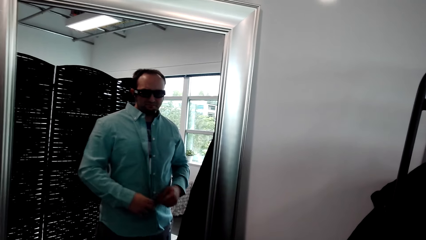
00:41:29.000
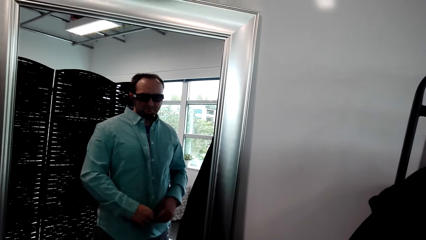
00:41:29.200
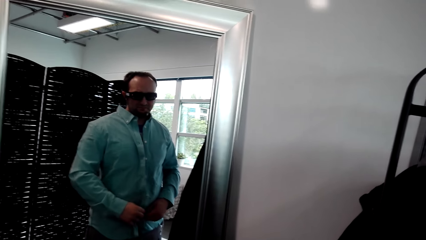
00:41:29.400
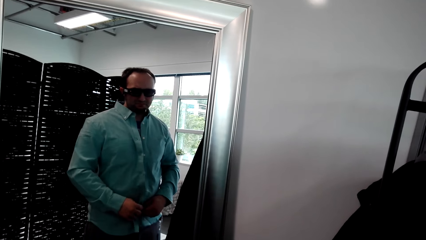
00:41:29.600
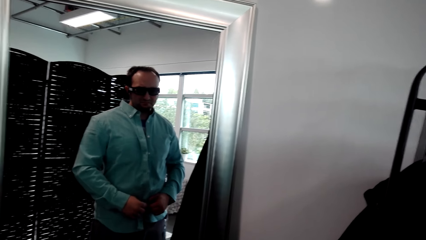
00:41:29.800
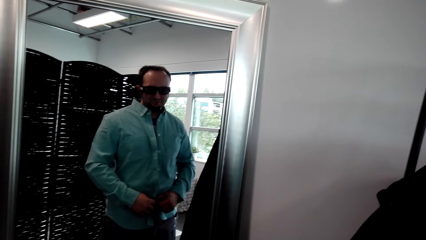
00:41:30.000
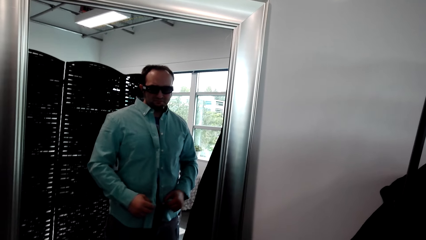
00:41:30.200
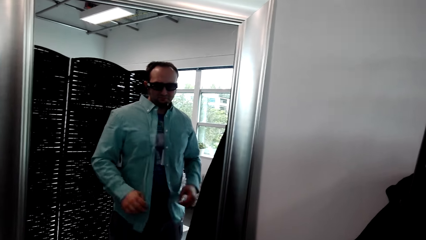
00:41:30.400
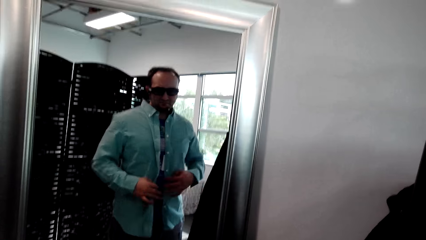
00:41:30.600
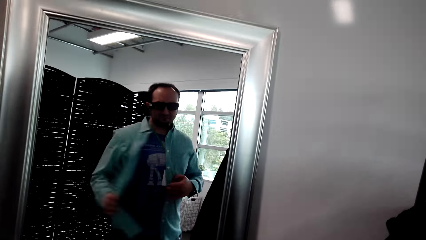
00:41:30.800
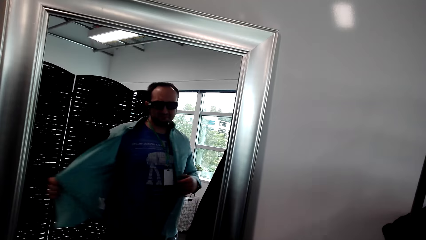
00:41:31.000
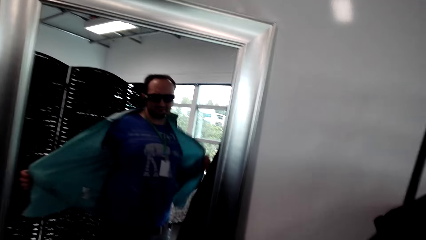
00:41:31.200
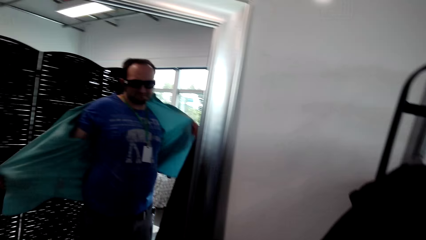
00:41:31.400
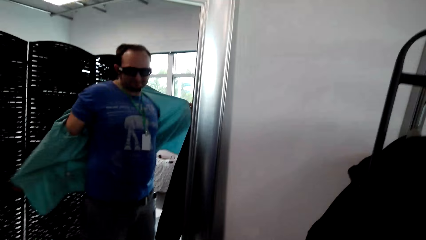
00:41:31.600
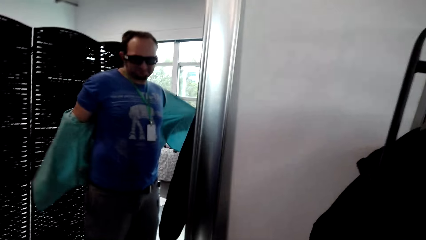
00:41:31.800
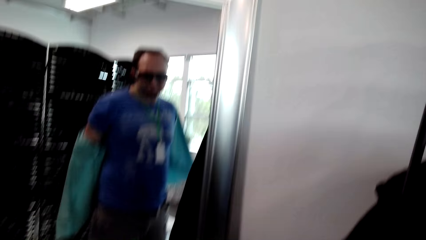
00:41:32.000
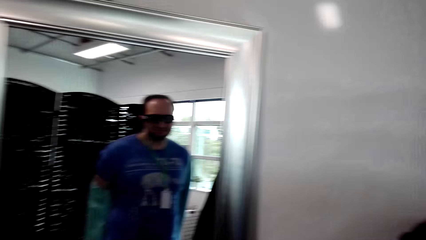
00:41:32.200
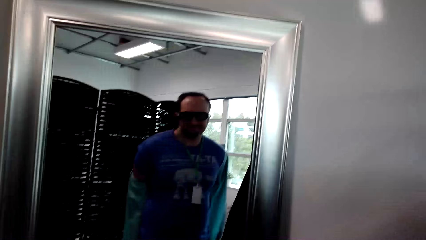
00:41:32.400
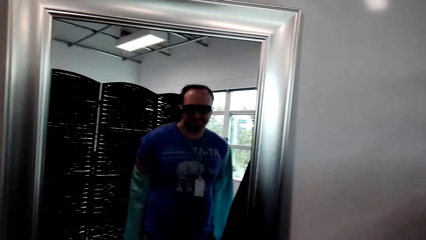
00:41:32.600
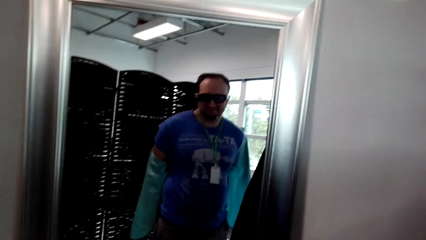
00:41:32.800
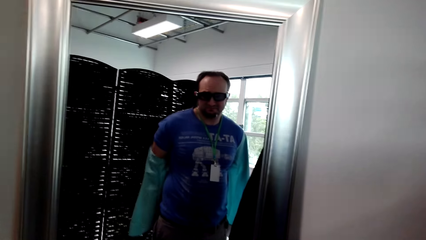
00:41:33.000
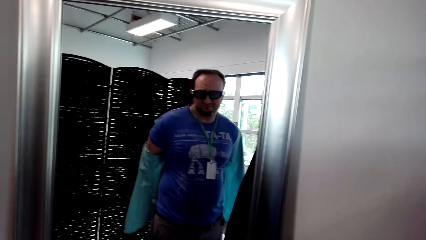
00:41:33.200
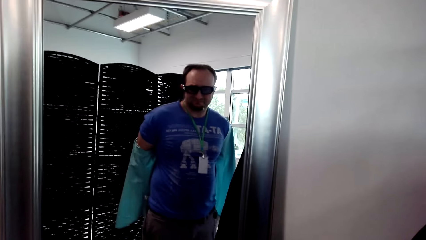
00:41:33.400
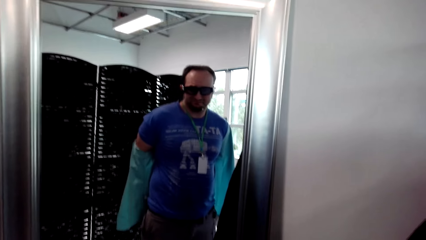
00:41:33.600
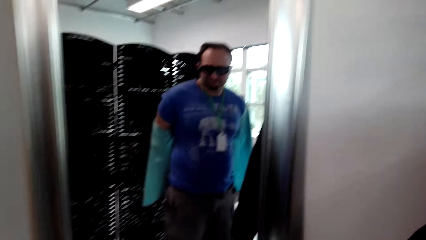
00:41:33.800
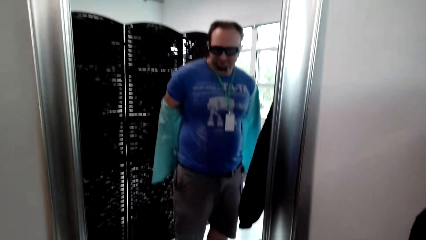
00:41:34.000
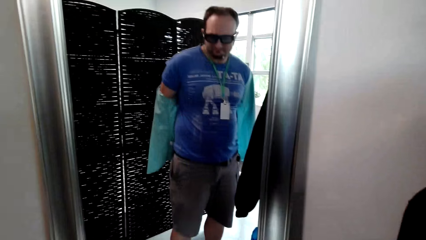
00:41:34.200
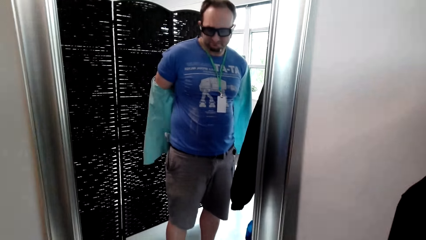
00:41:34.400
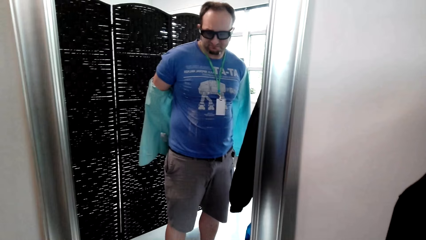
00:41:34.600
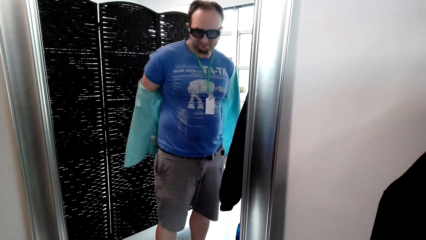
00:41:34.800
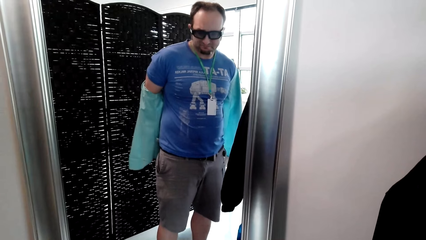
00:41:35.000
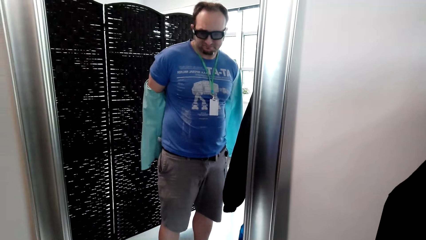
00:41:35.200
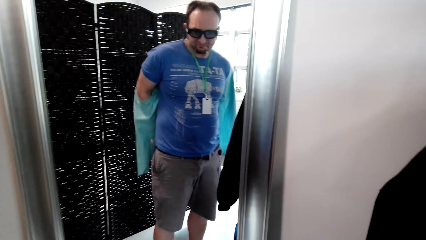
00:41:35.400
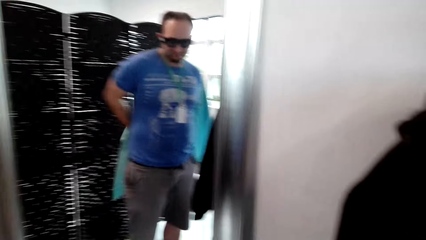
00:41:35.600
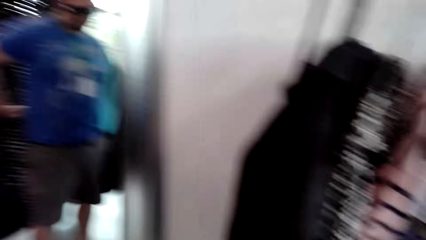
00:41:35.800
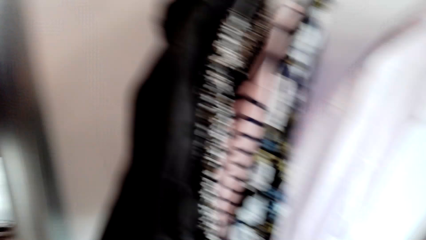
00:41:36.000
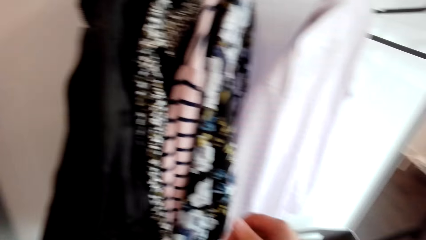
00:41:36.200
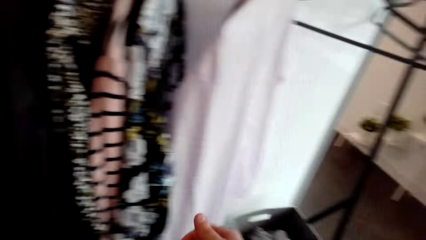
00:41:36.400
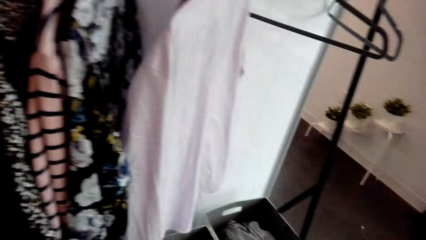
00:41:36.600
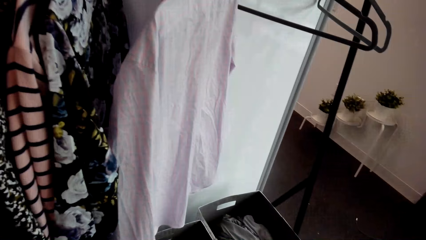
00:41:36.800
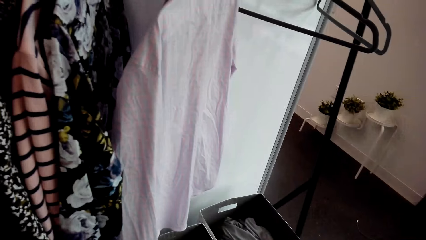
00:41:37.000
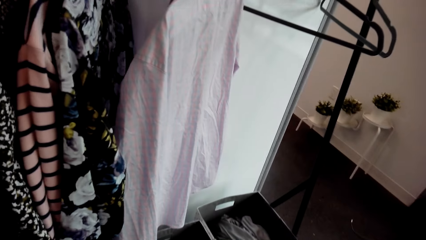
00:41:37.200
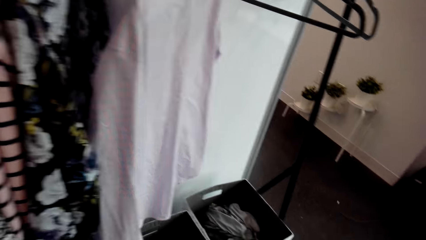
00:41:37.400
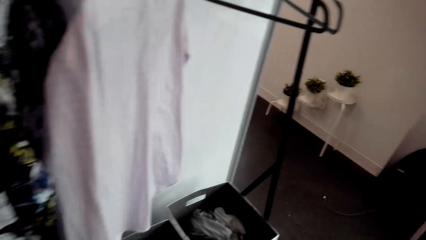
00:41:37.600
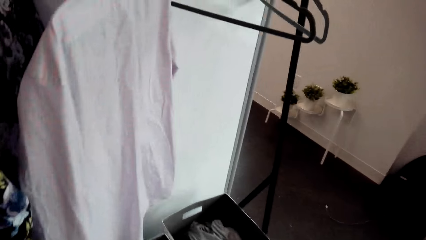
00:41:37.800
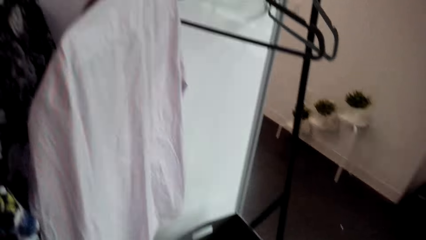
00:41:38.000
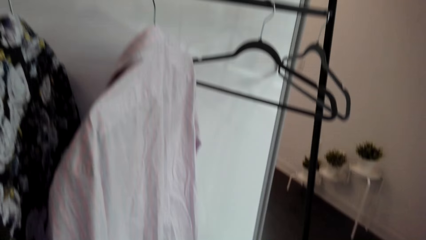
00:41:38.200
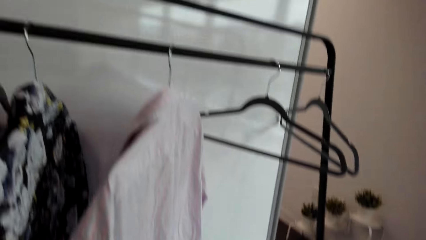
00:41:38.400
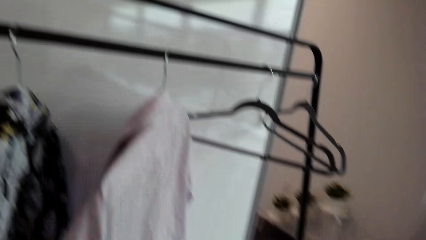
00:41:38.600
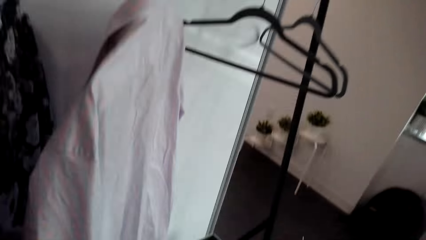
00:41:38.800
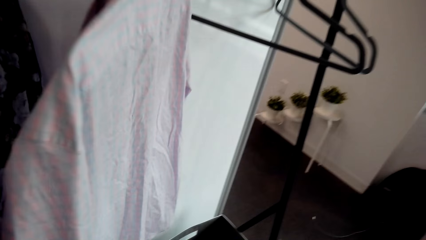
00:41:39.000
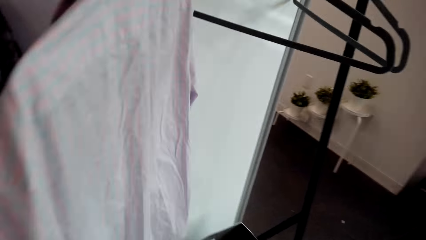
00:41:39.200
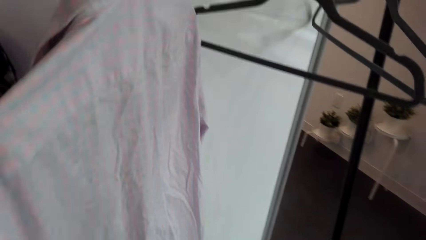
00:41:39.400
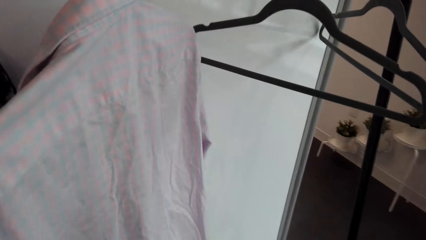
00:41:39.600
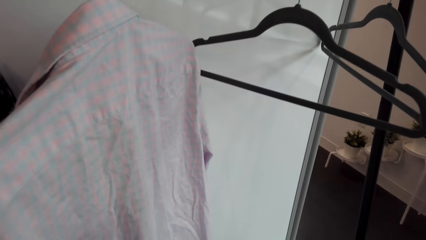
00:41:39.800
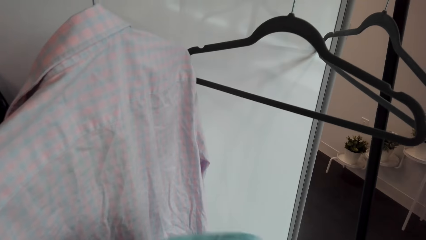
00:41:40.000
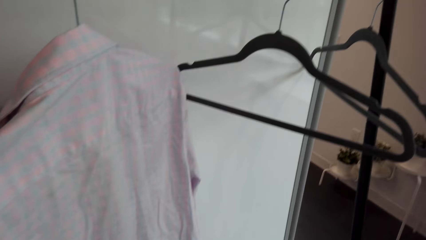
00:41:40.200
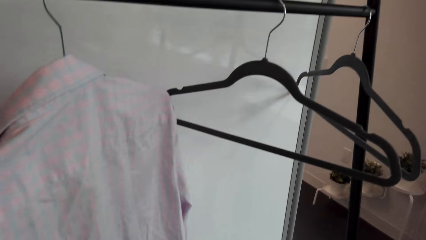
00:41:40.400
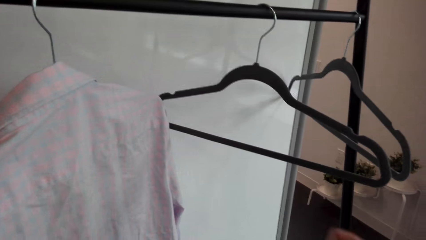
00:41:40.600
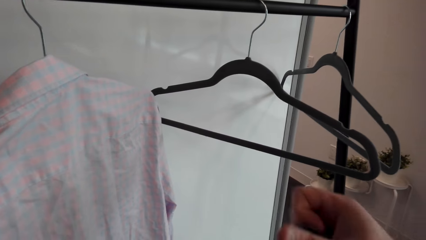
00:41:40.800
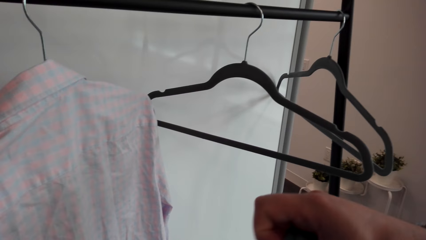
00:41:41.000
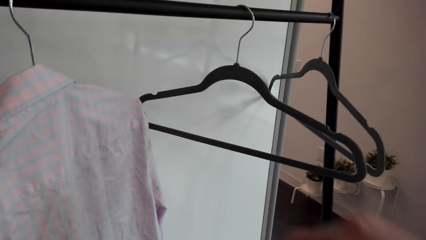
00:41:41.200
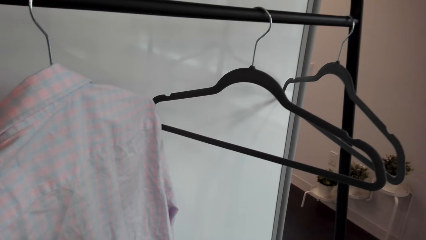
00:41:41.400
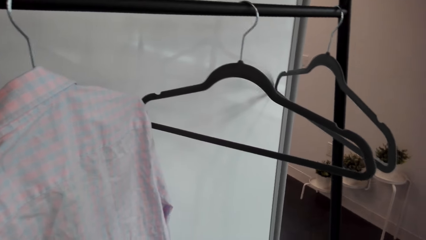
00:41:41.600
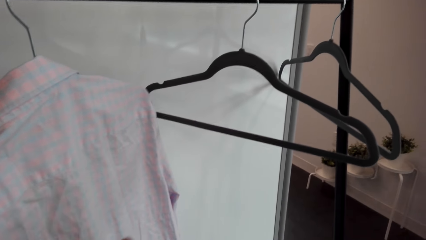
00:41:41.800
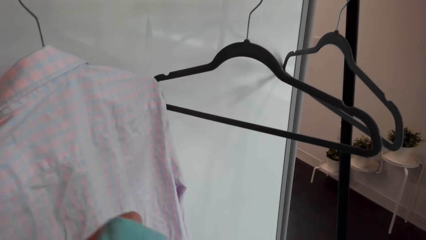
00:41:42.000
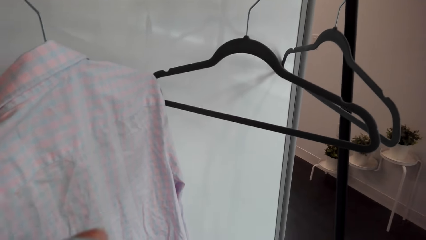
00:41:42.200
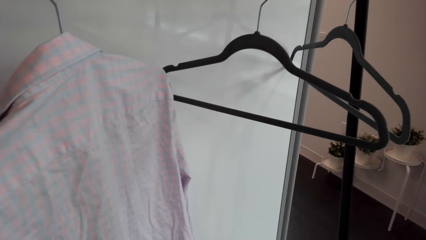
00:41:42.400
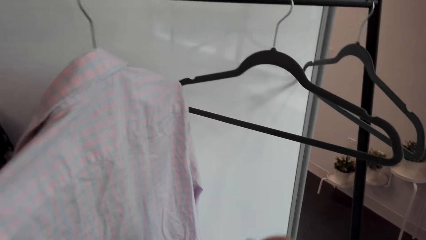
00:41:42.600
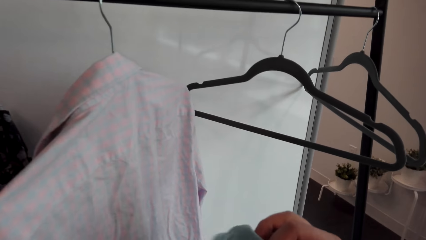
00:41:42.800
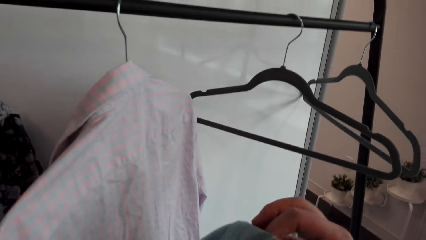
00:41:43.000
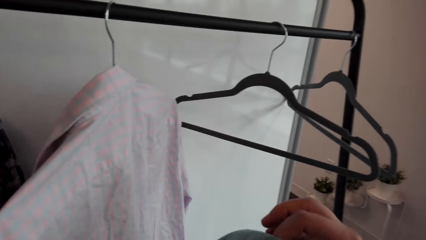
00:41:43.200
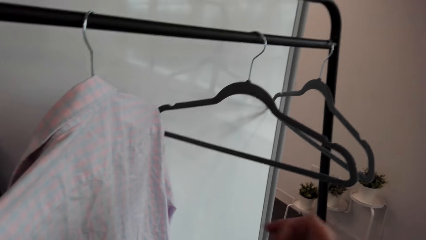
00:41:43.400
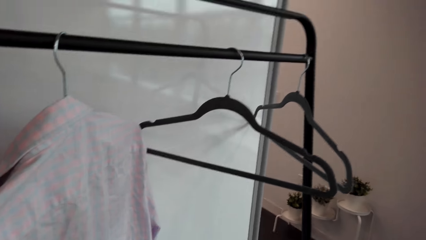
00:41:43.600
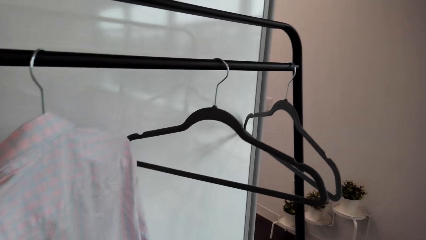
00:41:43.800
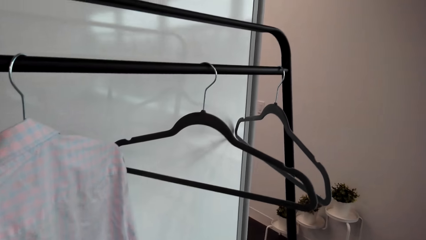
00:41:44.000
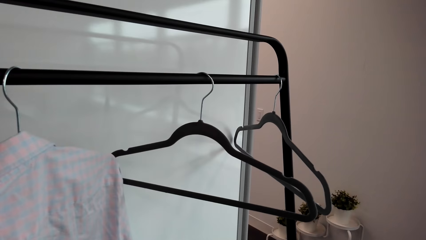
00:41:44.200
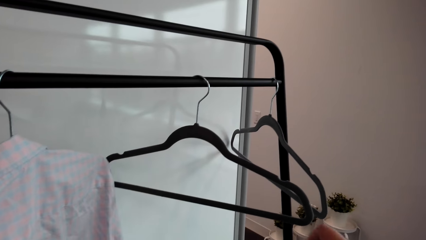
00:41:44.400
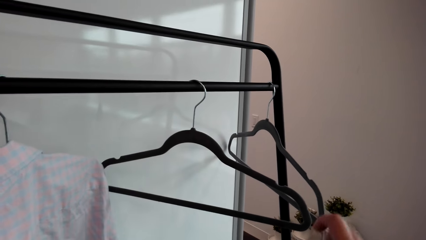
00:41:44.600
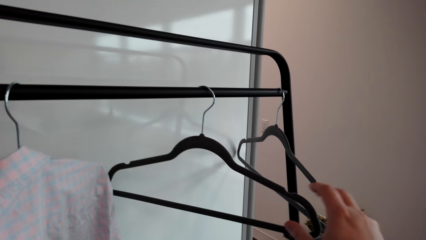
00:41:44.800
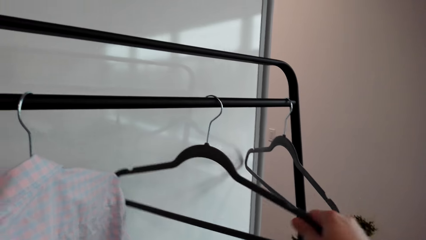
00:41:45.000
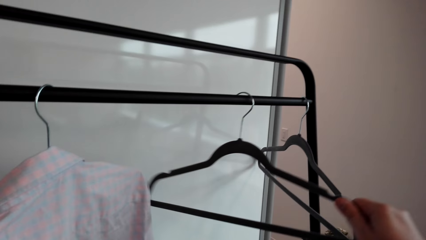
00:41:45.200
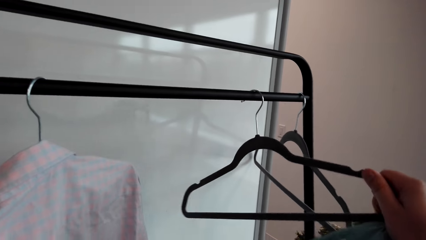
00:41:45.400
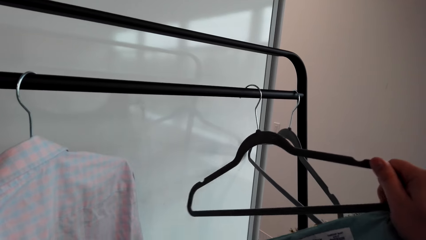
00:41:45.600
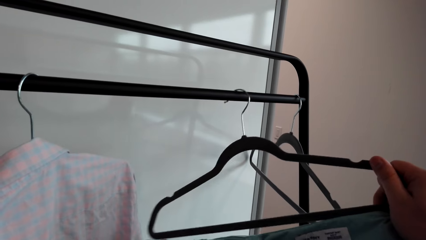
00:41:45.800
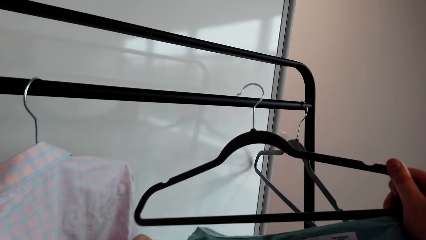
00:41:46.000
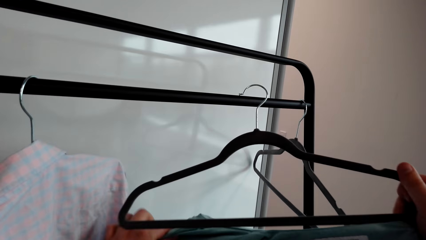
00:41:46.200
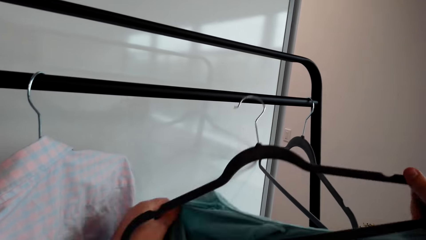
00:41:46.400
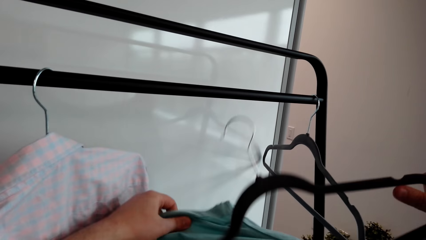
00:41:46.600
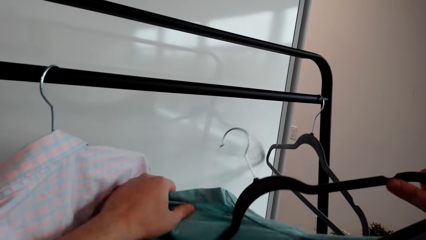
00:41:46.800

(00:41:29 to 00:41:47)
The camera wearer removes the shirt. They look at the mirror. They look at the laundry basket. They look around. They move a cloth on the hands. They stretch the hand. They look around. They hold the shirt. They pick up the hanger. They put the cloth on the hanger.
